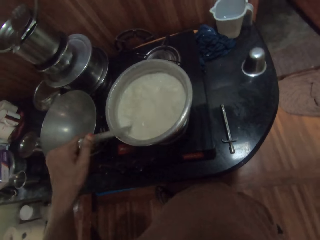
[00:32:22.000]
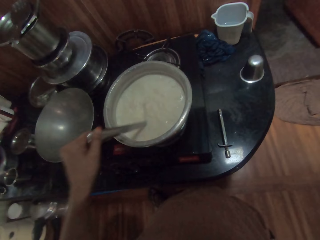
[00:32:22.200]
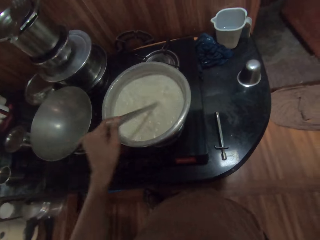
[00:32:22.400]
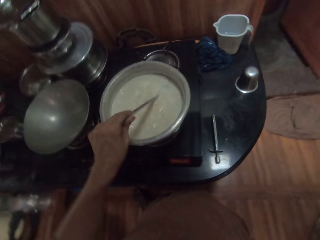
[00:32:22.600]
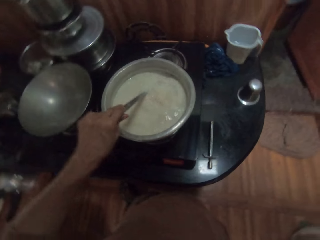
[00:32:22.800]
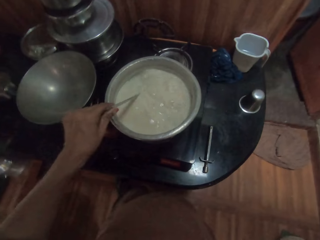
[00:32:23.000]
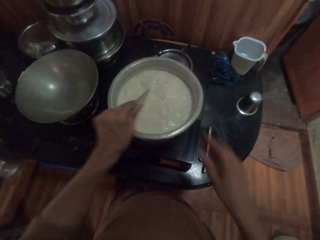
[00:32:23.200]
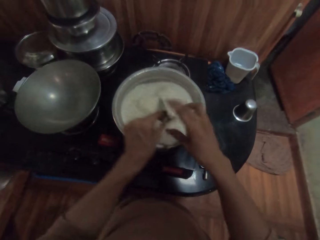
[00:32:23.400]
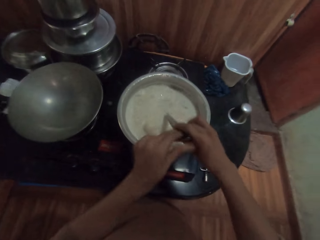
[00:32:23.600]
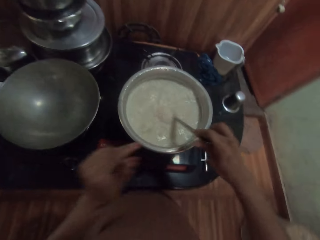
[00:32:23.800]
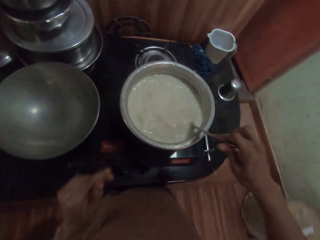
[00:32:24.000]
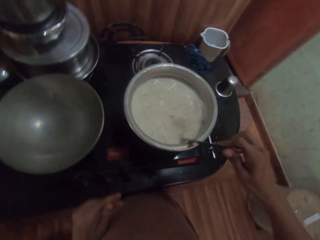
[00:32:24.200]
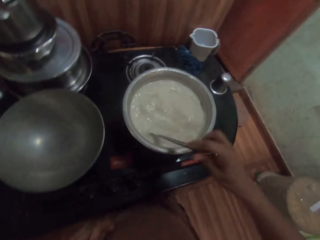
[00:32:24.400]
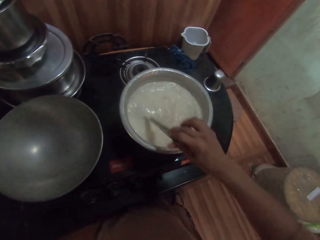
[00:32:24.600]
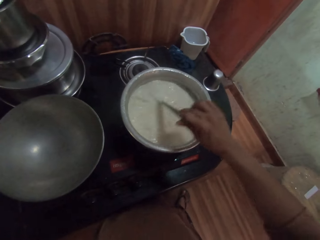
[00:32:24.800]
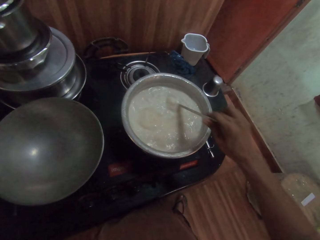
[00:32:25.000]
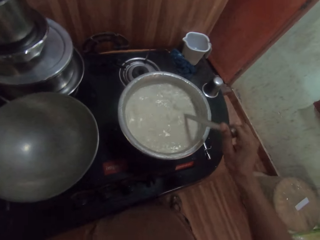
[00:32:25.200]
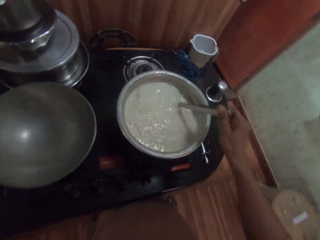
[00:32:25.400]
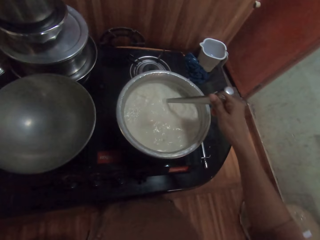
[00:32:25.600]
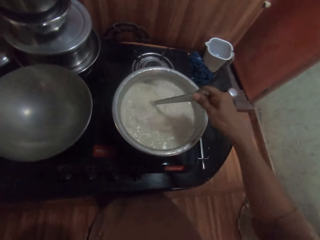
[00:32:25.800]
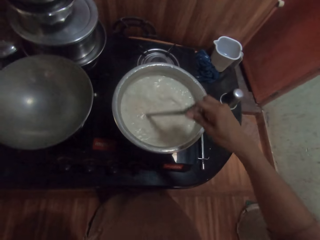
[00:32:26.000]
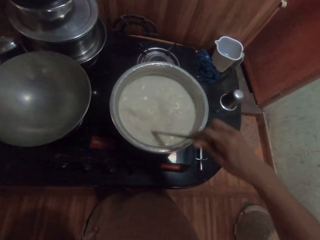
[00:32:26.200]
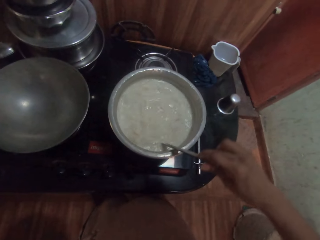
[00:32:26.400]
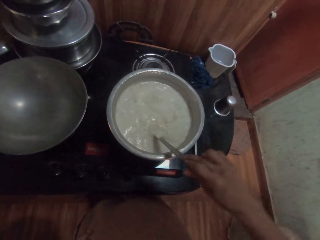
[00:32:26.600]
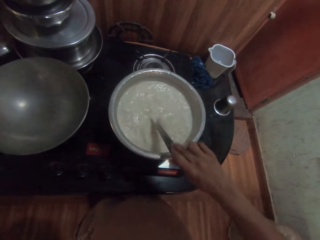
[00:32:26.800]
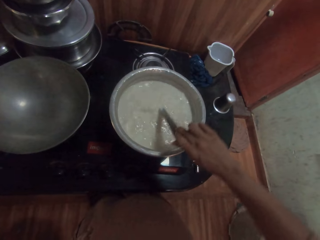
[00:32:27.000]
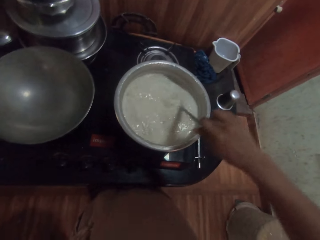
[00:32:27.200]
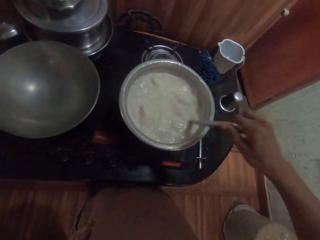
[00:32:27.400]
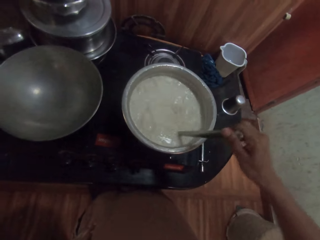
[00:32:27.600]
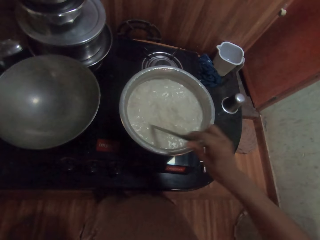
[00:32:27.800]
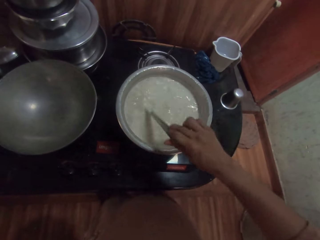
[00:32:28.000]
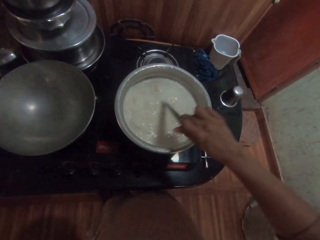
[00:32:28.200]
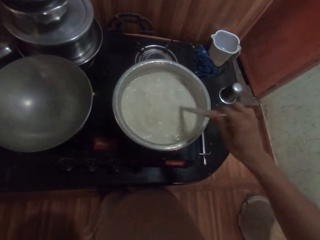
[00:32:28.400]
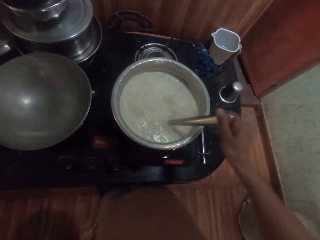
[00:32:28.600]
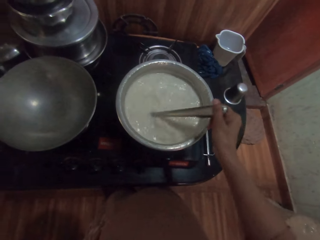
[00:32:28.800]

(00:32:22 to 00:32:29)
The camera wearer passes the spoon to her right hand from her left hand. She stirs the boiling tea with the spoon in her right hand.

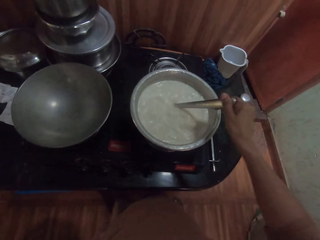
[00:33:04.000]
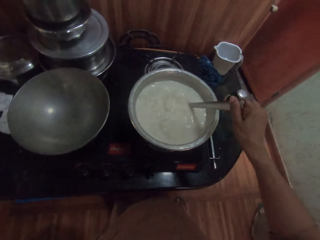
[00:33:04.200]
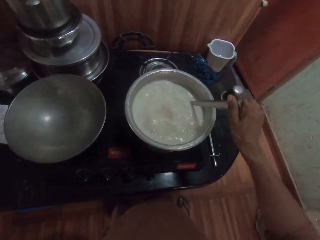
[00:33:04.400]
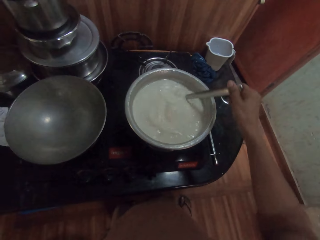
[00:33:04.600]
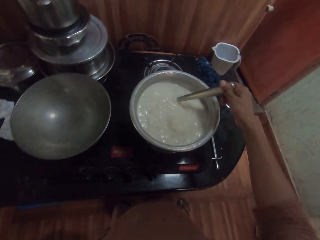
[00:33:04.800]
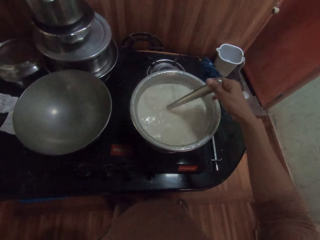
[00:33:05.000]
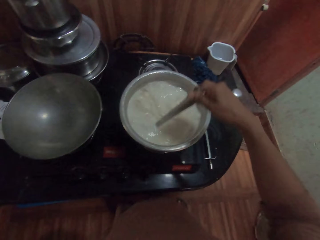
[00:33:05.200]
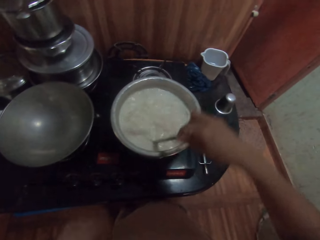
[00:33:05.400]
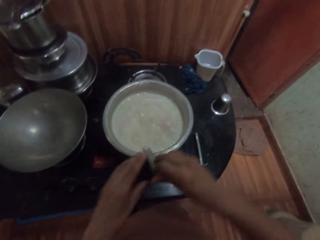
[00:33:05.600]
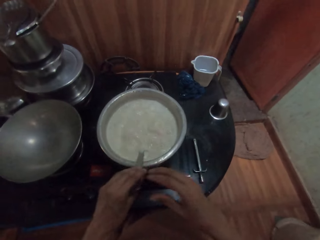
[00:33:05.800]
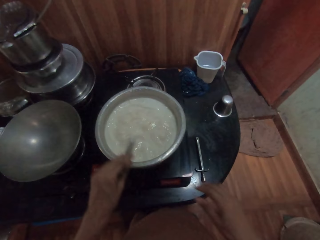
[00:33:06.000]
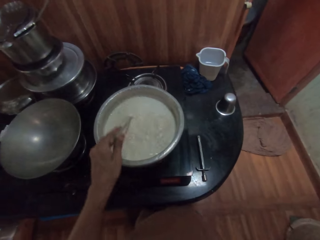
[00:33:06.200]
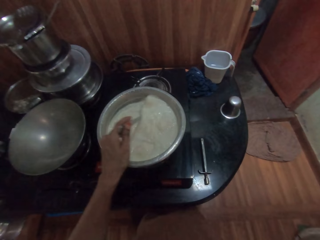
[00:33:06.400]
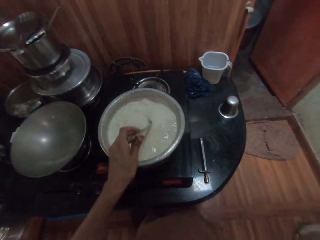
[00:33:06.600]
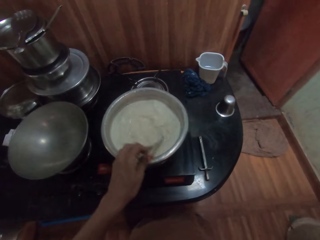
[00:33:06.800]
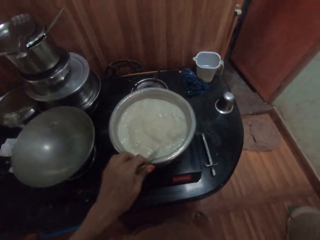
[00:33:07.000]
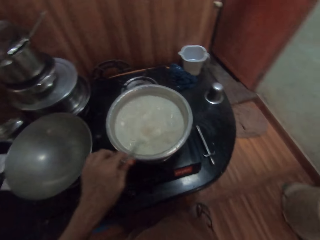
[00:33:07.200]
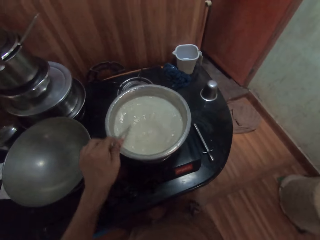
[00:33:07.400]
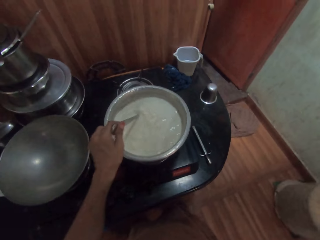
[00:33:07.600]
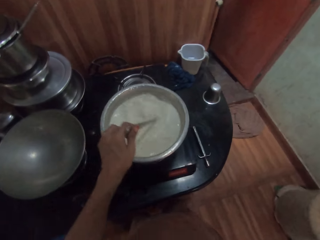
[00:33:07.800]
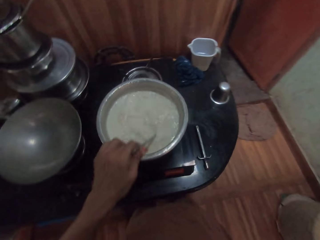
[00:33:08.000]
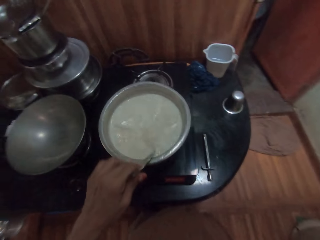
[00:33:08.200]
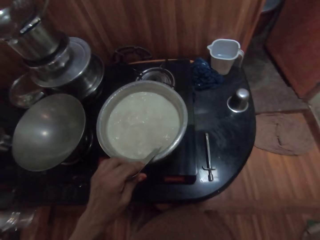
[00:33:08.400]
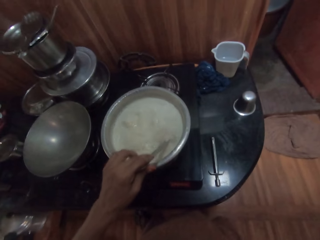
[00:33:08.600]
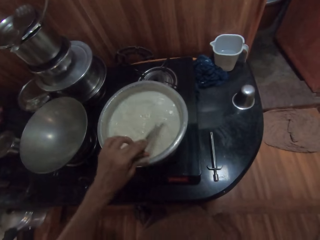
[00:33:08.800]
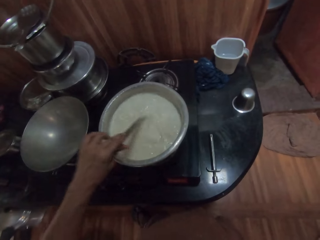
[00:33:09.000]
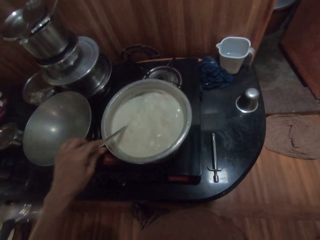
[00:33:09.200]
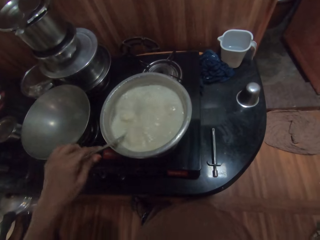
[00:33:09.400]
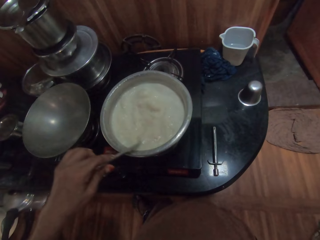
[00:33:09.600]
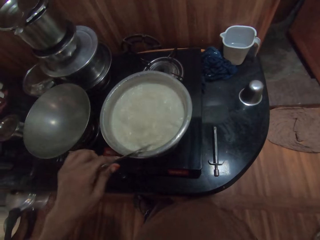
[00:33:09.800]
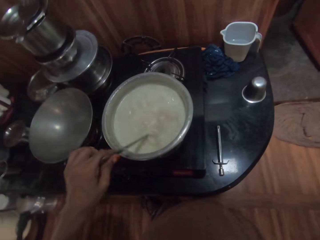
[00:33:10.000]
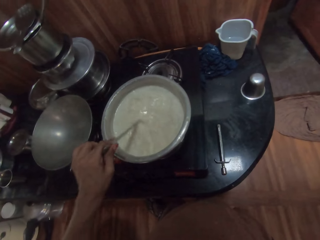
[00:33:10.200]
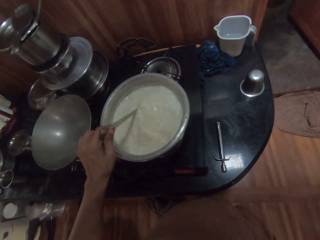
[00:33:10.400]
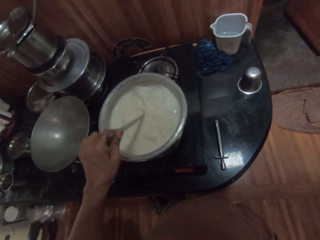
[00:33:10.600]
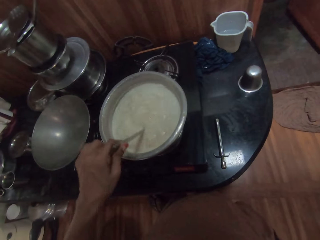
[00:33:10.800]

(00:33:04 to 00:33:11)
The camera wearer passes the spoon to her left hand from her right hand. She stirs the boiling tea with the spoon in her left hand.

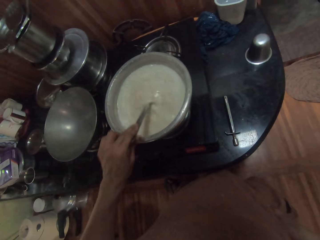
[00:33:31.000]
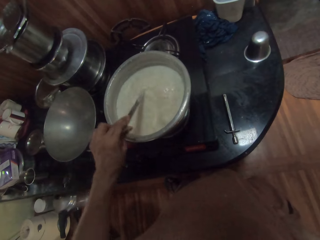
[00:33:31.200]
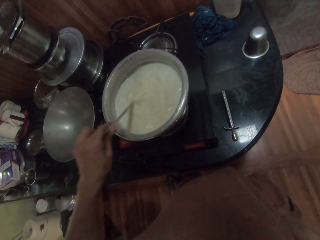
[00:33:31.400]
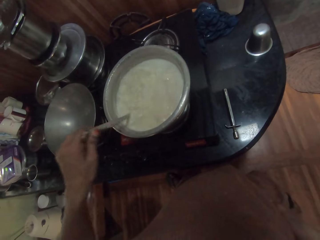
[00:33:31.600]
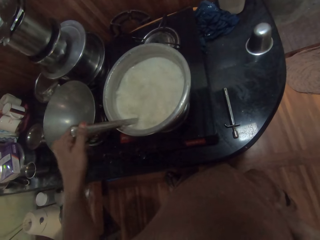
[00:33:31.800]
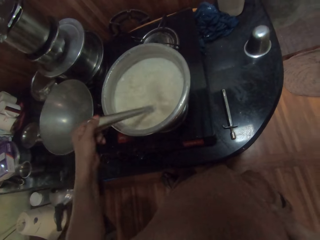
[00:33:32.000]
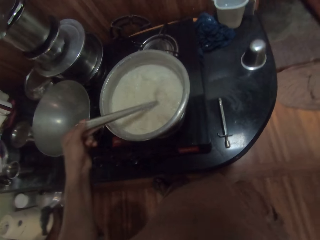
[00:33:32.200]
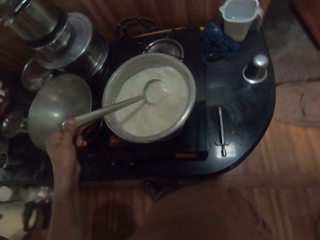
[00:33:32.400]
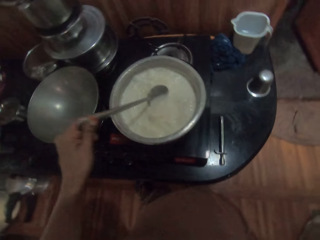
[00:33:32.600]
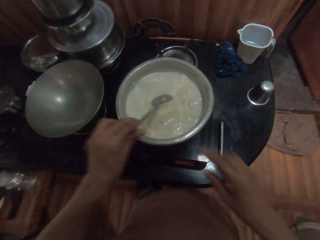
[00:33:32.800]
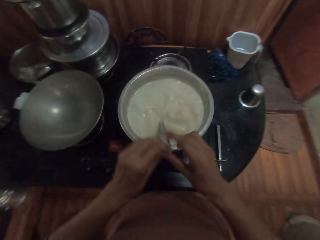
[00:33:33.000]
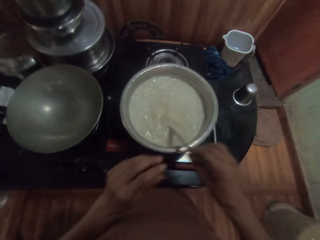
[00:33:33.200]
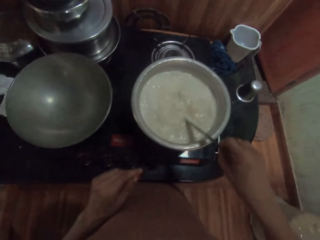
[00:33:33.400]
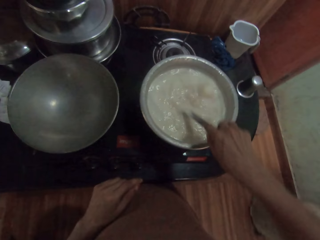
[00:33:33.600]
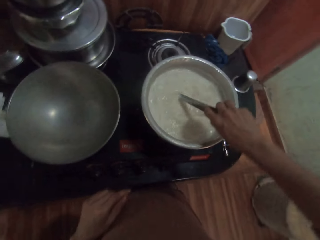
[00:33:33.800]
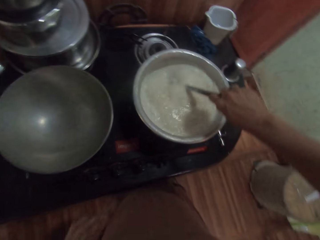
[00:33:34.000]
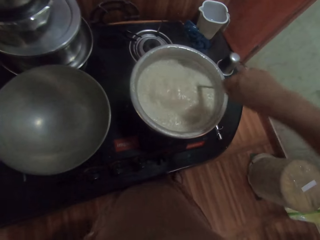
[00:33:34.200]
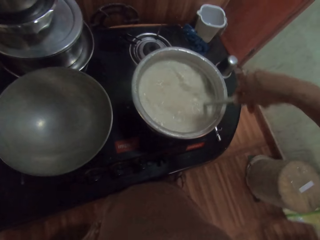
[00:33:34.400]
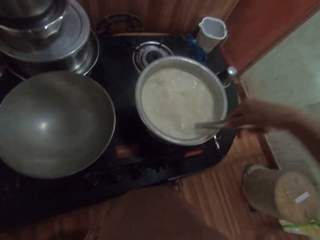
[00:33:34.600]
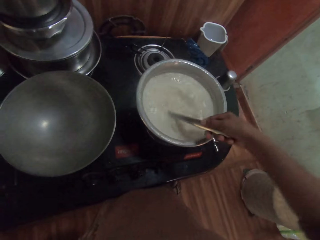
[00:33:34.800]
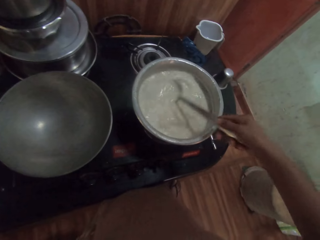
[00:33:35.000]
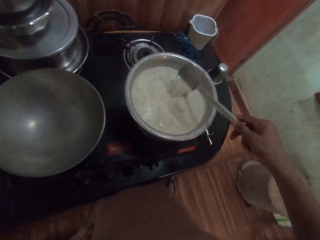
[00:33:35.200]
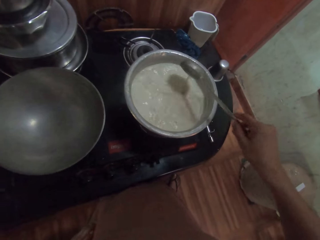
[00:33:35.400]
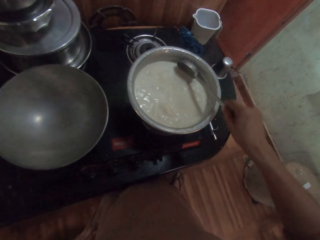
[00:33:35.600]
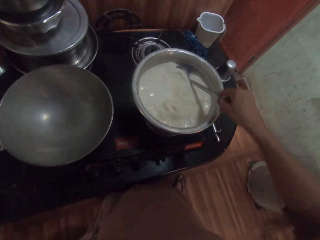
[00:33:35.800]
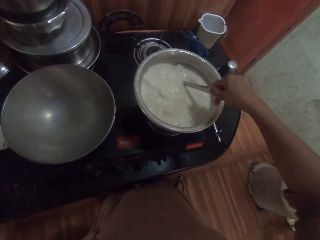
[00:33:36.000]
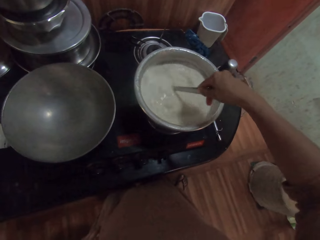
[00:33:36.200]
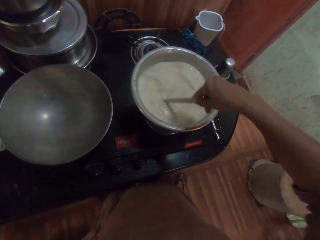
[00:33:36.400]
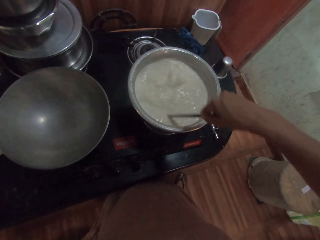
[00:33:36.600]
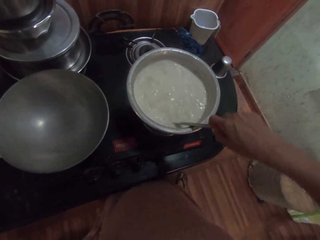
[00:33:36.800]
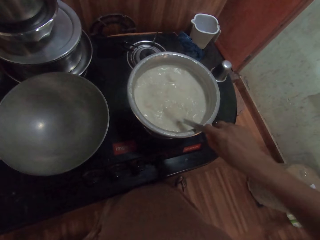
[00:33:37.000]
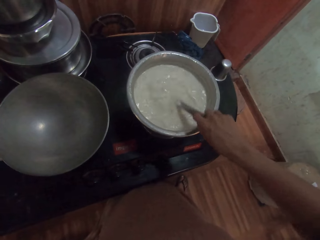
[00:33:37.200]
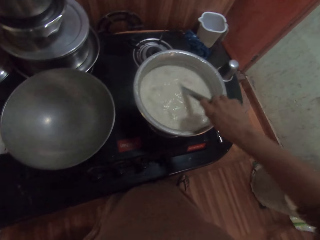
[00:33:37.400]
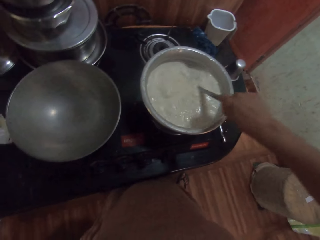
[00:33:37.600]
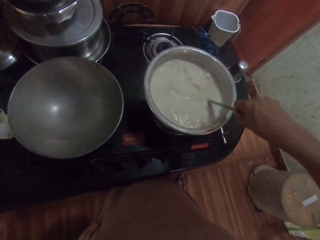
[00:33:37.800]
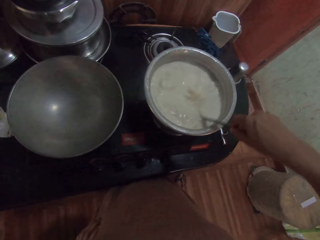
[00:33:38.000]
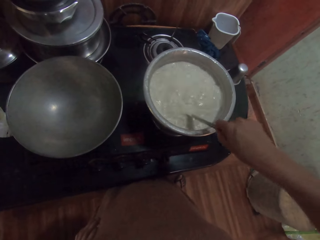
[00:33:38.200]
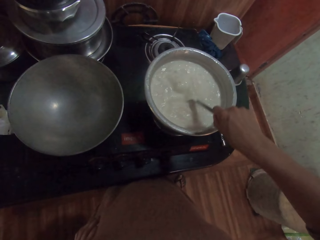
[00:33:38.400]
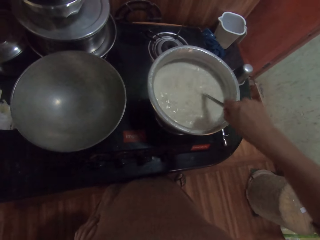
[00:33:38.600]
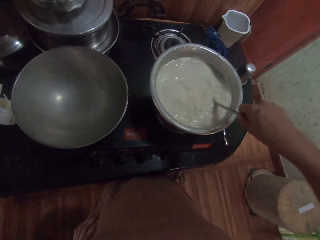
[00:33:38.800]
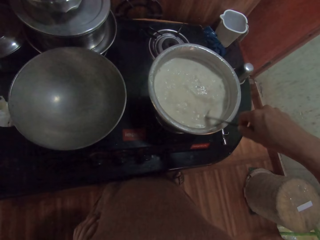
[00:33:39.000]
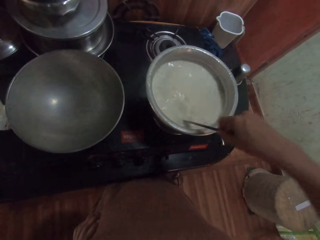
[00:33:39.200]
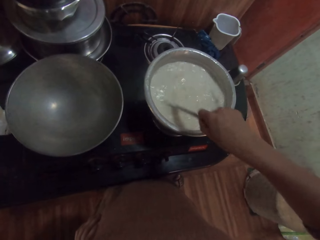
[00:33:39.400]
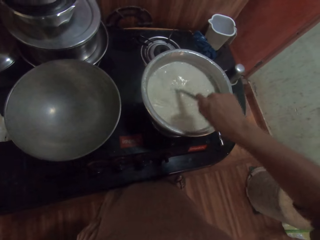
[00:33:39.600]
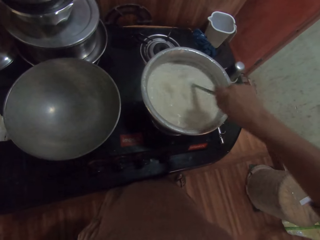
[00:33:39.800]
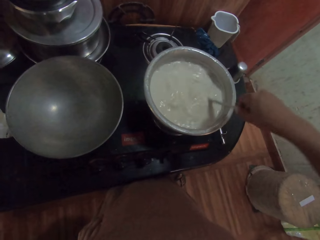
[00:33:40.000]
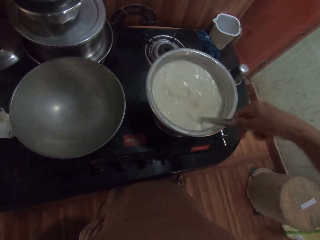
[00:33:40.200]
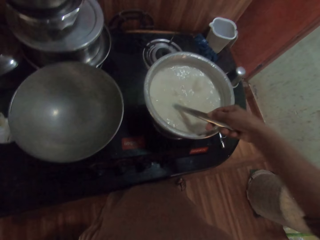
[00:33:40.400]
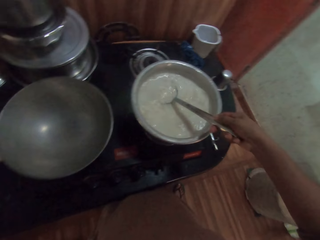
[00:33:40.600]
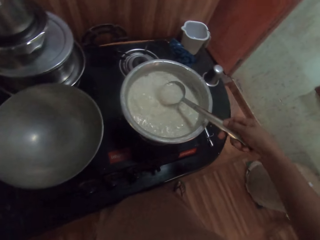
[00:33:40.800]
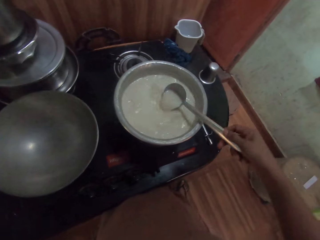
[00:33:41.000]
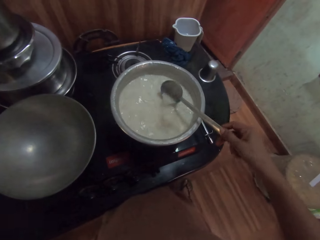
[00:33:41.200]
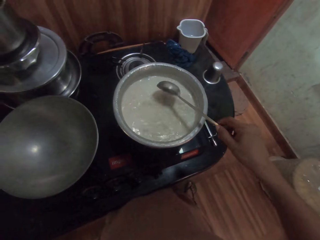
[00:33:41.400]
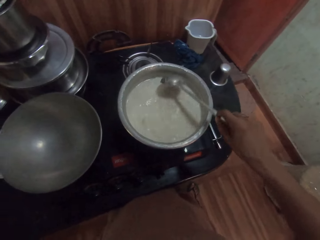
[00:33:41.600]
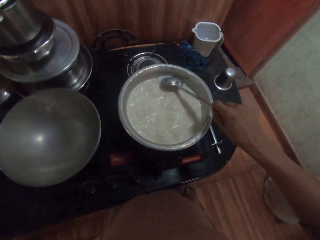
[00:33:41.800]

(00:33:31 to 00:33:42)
The camera wearer passes the spoon to her right hand from her left hand. She stirs the boiling tea with the spoon in her right hand.
